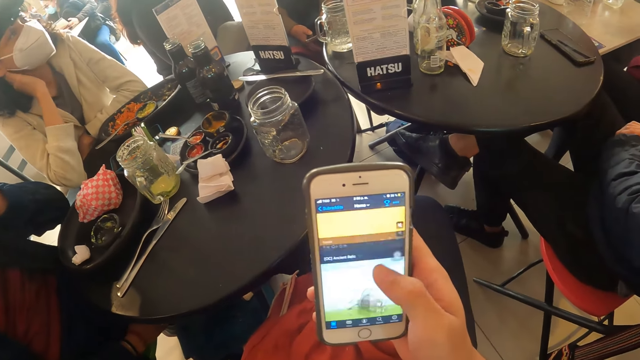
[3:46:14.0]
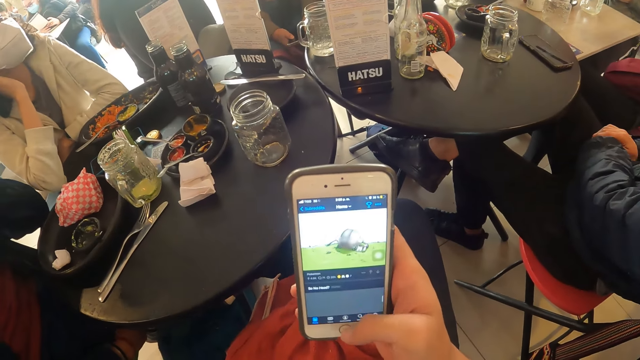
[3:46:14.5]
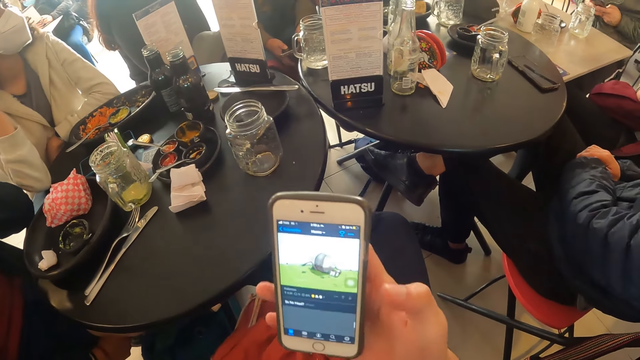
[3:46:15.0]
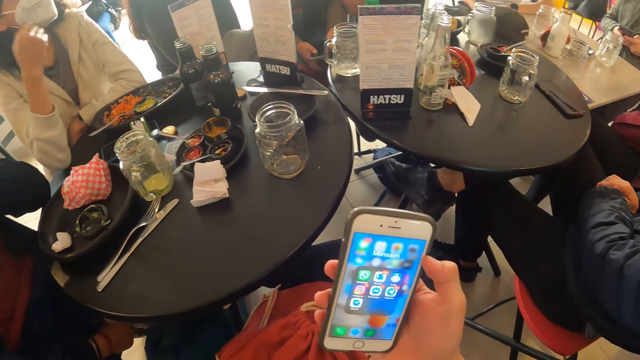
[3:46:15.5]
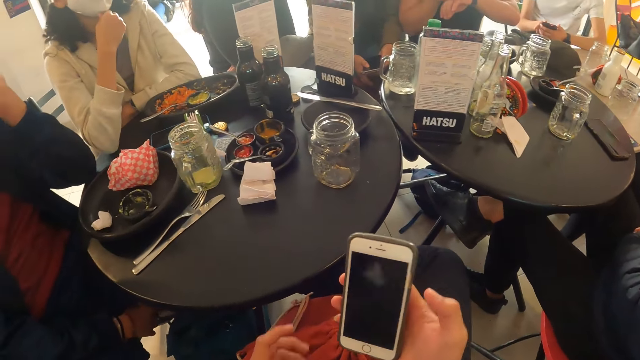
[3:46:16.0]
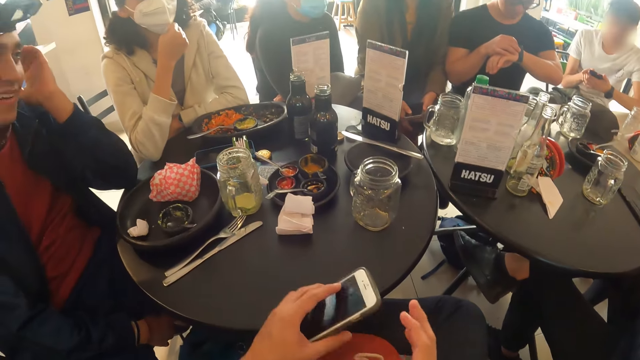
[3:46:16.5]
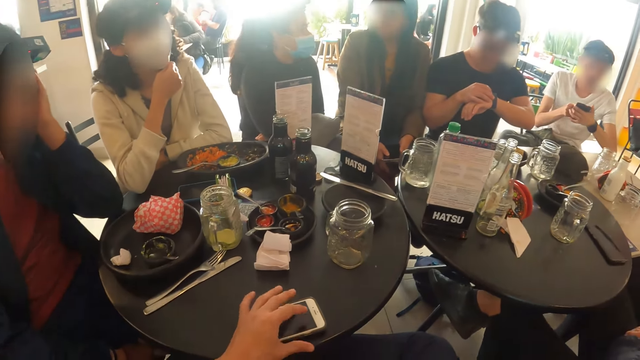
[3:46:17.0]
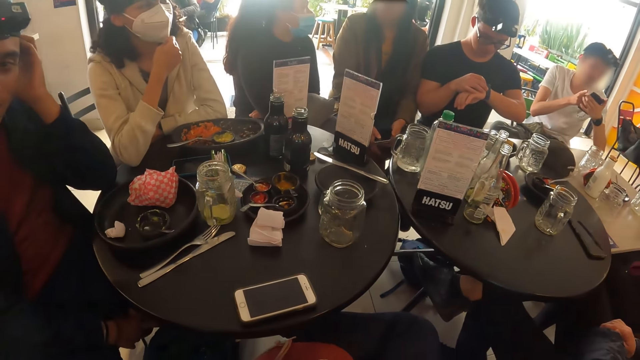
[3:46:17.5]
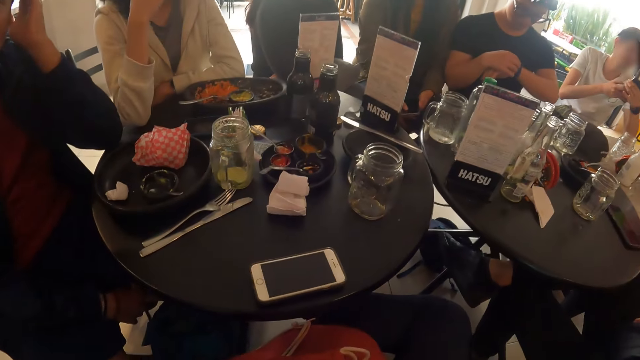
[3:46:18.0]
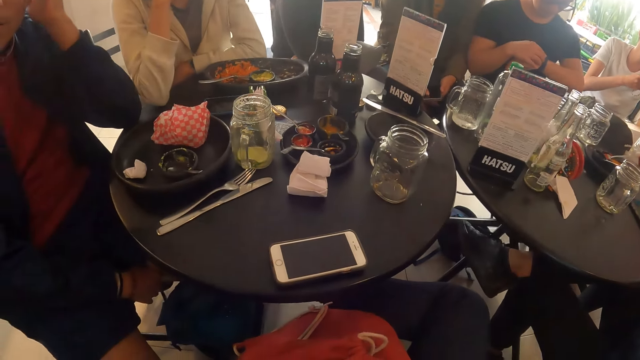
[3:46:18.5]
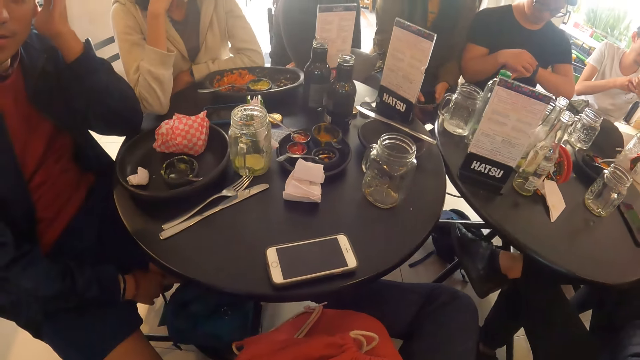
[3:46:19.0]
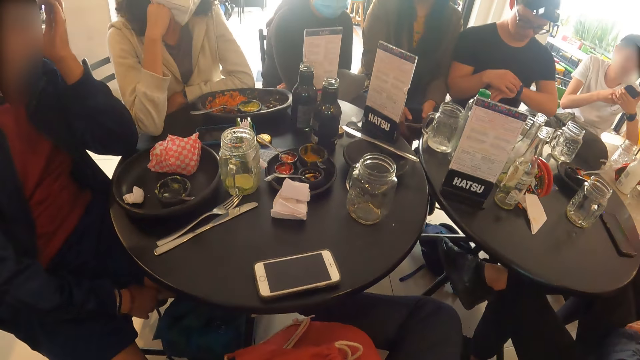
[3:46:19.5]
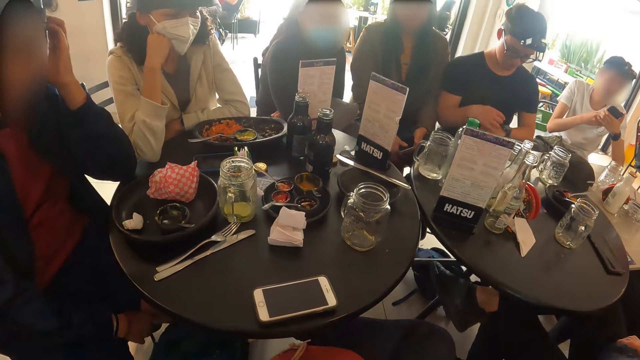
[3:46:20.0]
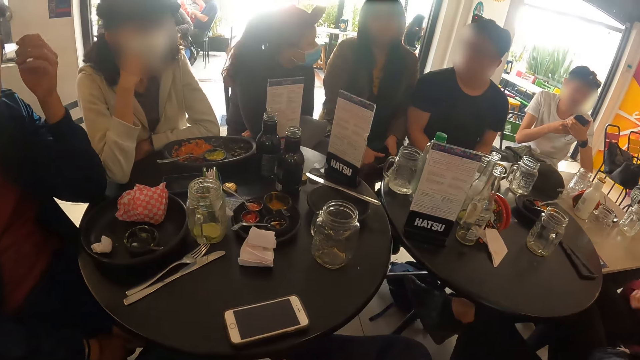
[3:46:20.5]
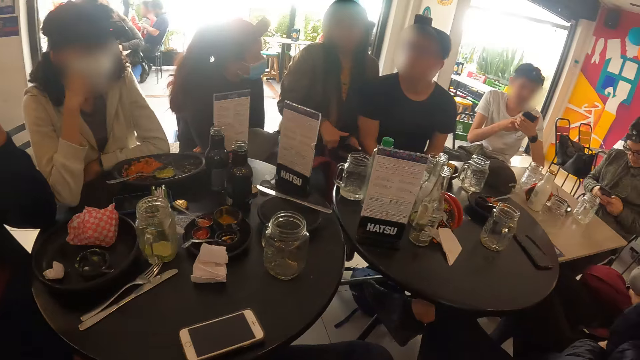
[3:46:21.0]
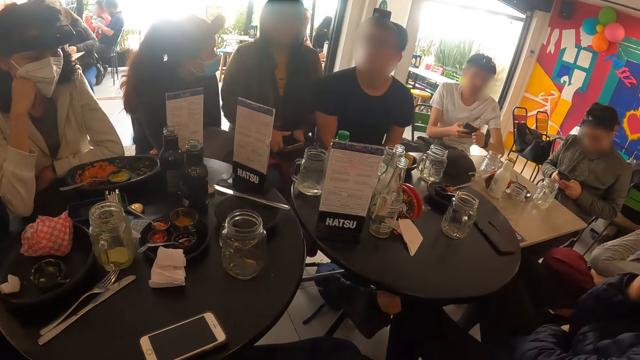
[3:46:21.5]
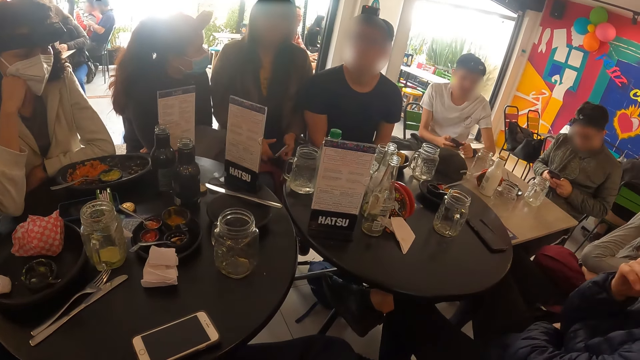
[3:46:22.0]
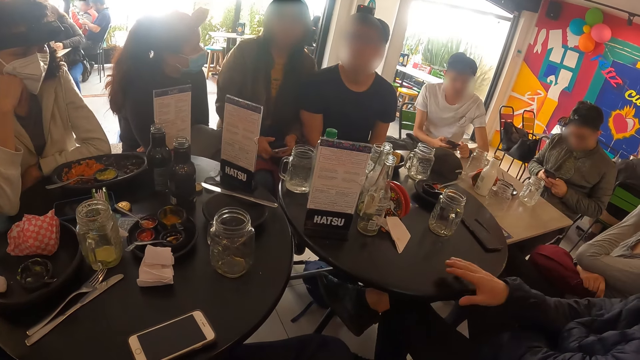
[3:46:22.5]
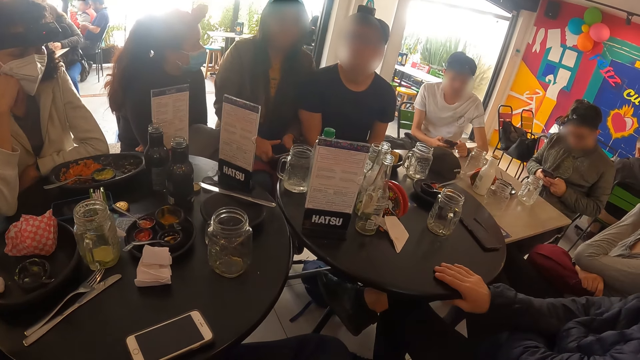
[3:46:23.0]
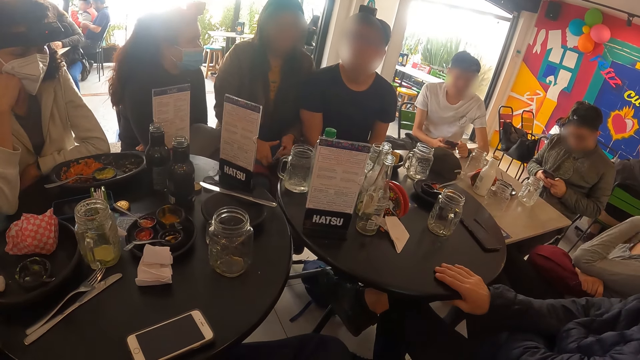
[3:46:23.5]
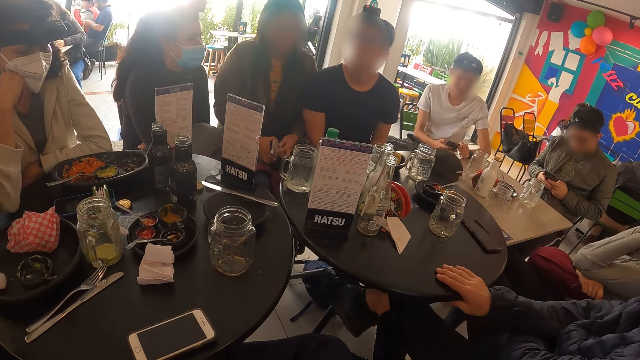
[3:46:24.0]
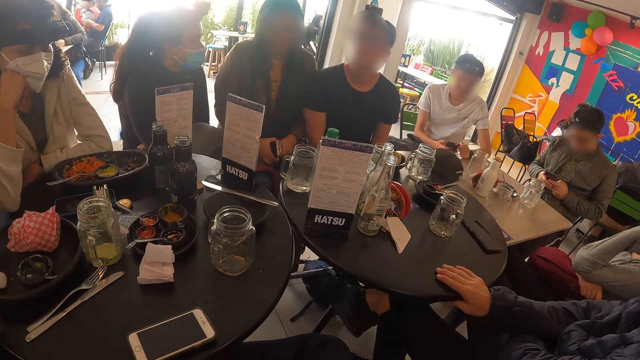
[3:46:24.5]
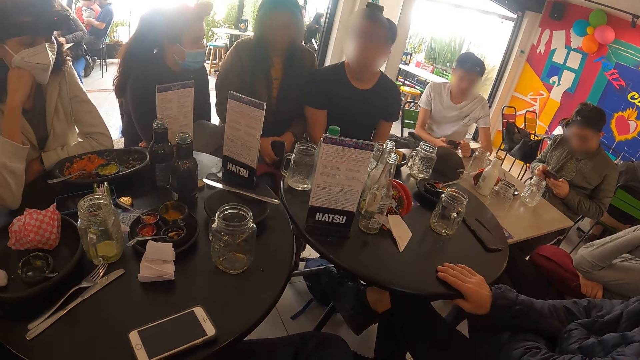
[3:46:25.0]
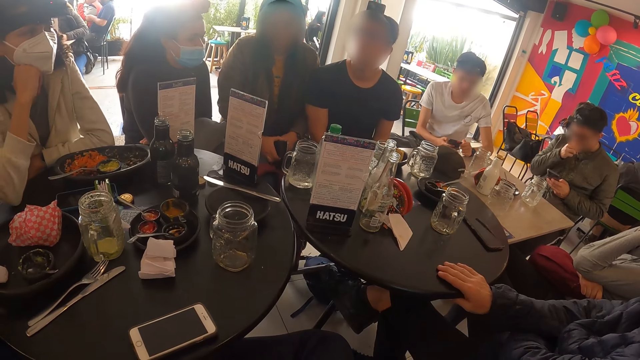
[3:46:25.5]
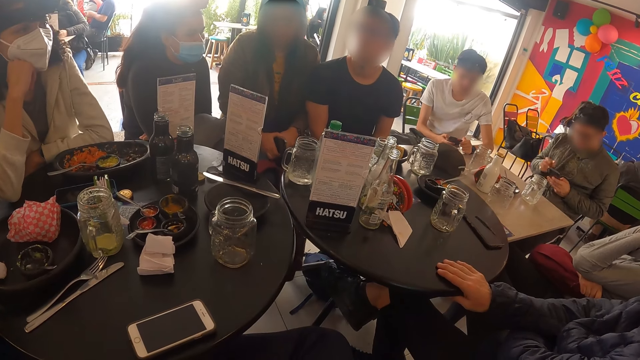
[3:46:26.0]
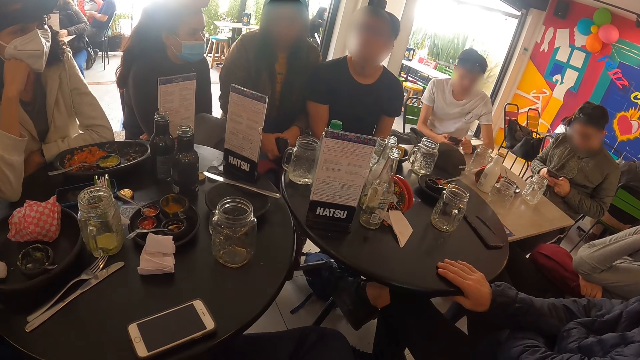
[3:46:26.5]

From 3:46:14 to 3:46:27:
The camera wearer drops the phone on the table with his left hand. He looks around the restaurant.

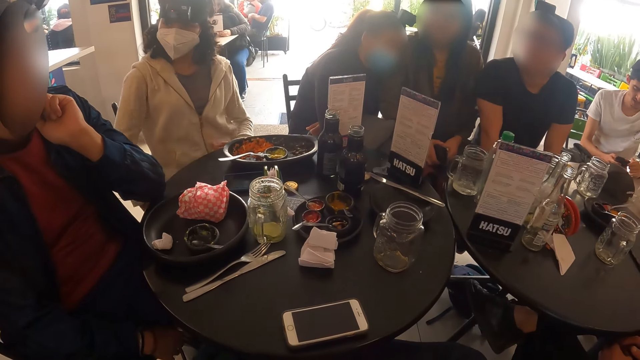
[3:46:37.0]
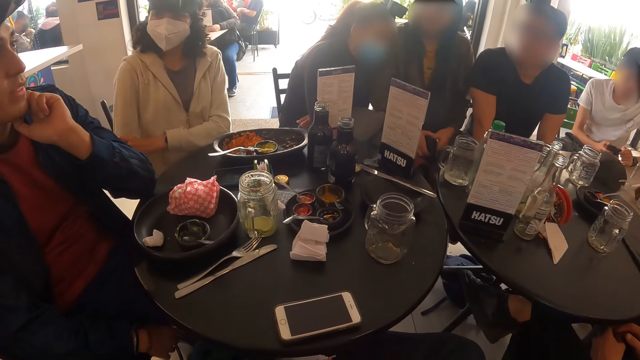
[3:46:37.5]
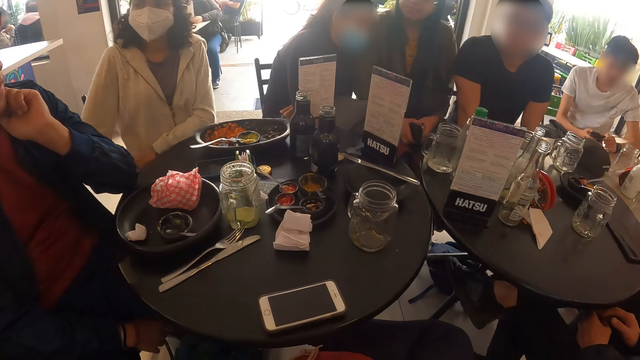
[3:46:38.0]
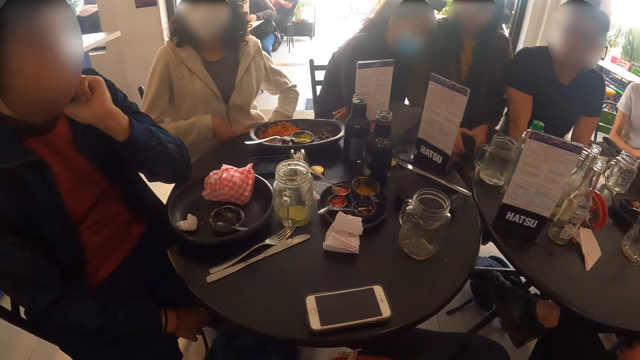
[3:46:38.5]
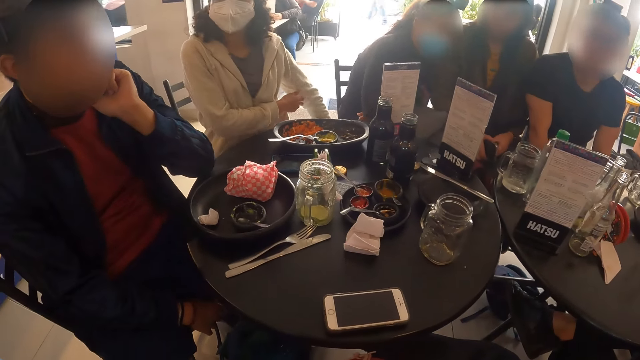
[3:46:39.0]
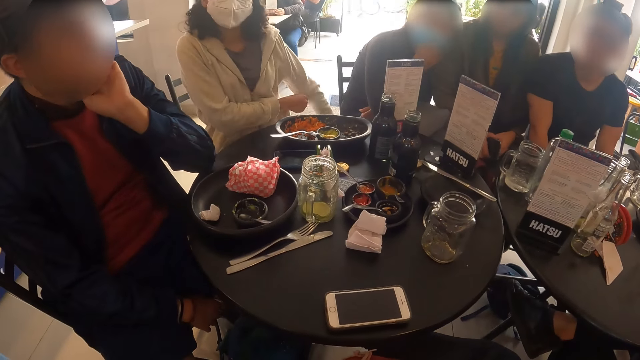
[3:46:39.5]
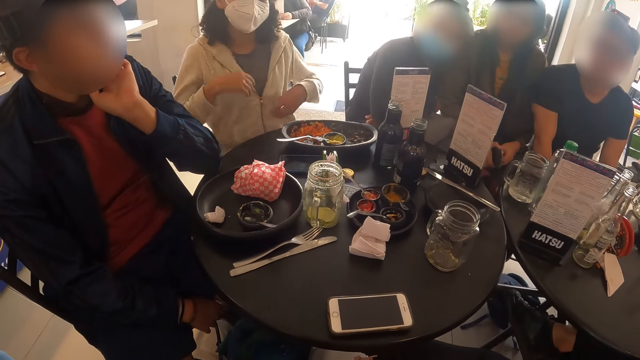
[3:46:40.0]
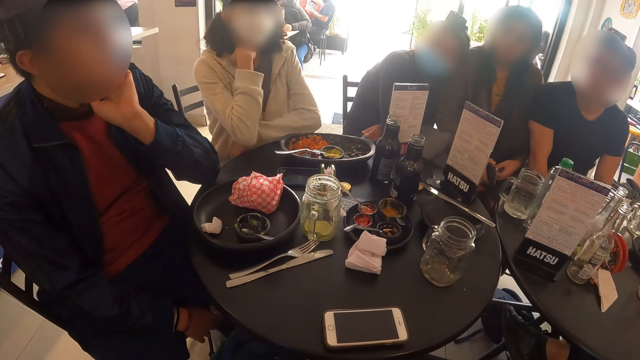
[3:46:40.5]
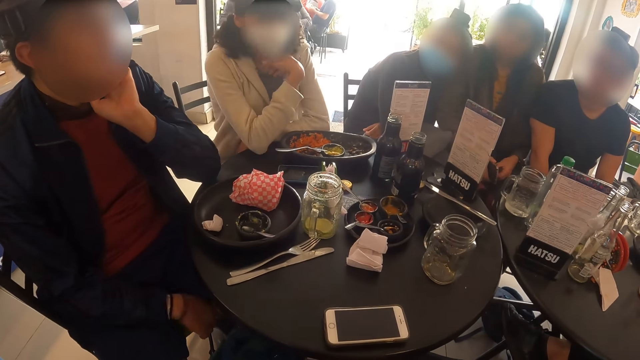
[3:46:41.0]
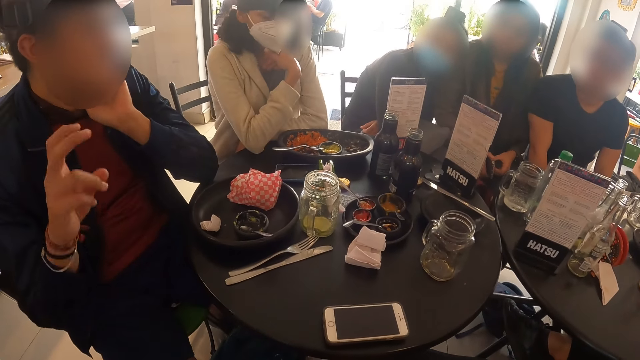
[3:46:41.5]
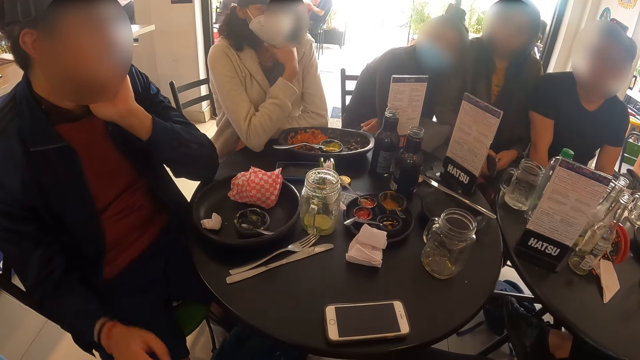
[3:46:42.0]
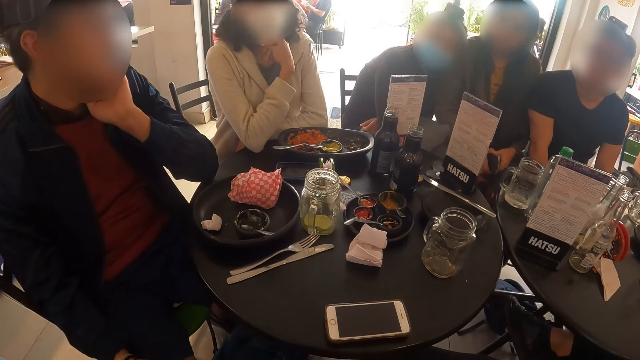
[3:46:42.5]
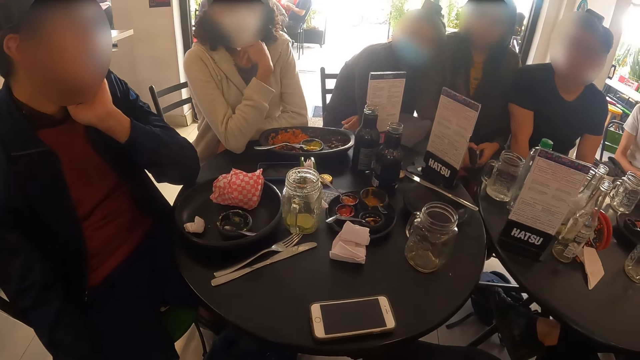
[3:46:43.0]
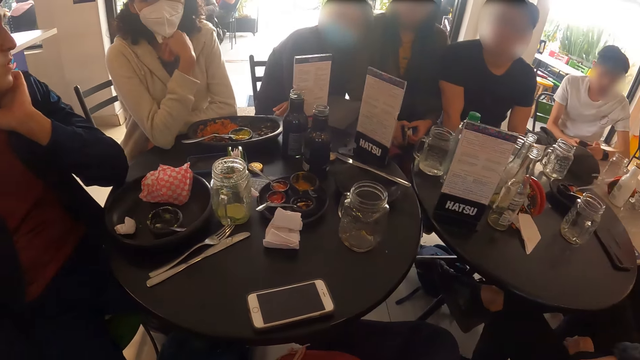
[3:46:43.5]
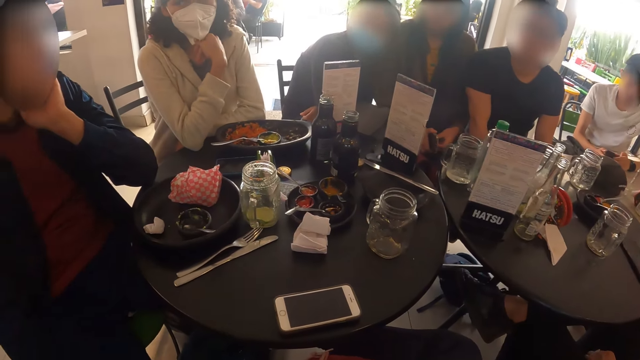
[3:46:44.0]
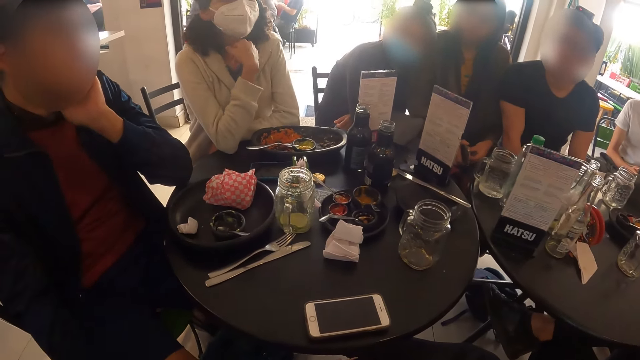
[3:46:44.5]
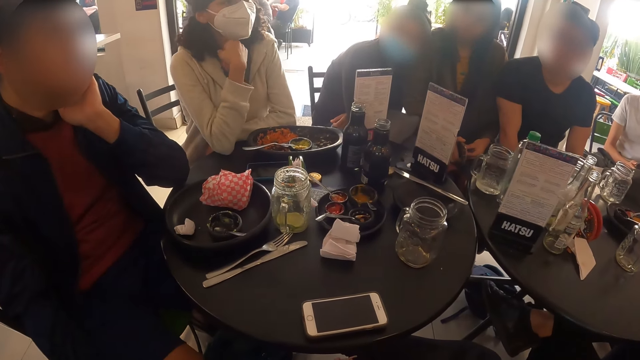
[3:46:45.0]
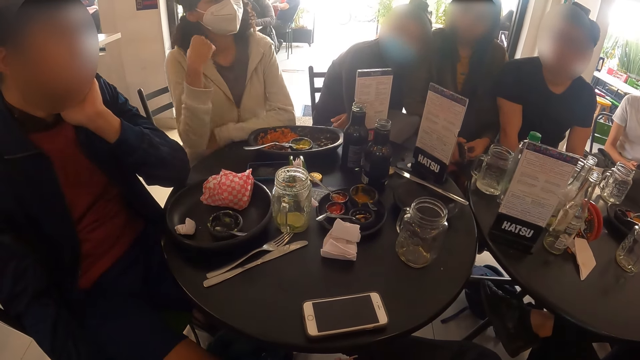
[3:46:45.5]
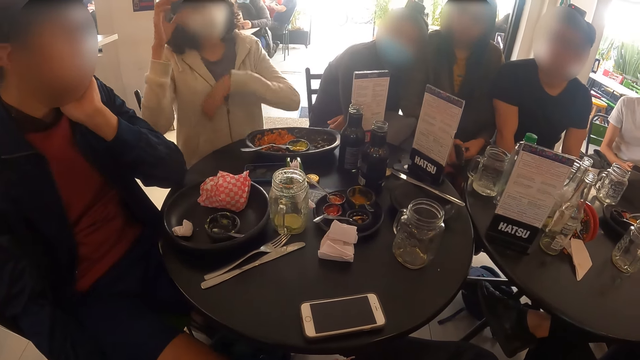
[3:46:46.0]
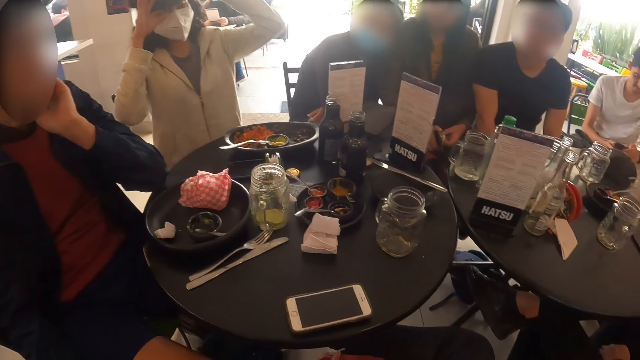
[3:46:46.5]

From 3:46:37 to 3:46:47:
The camera wearer looks at a person.
